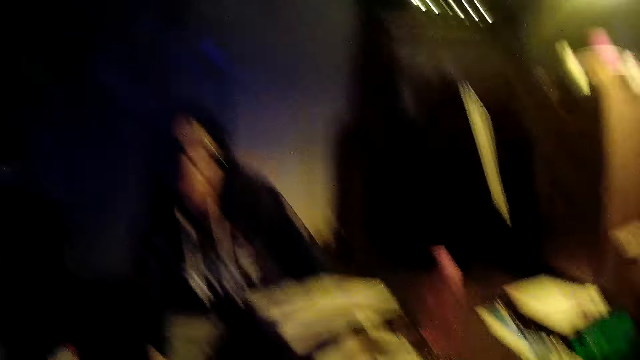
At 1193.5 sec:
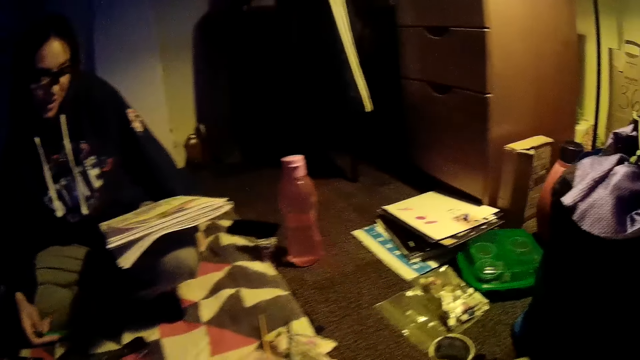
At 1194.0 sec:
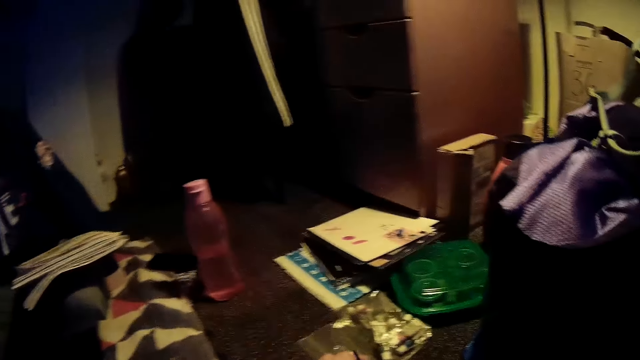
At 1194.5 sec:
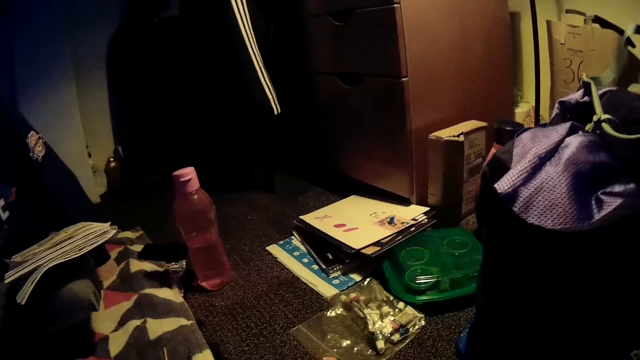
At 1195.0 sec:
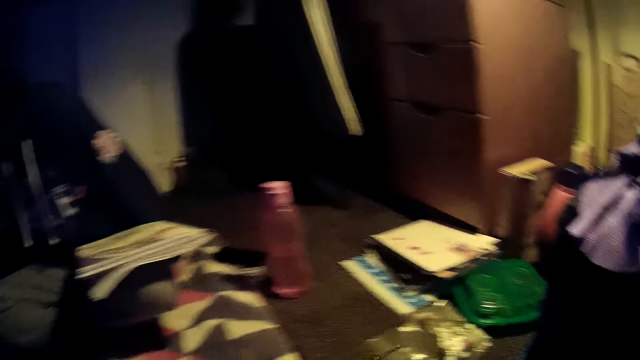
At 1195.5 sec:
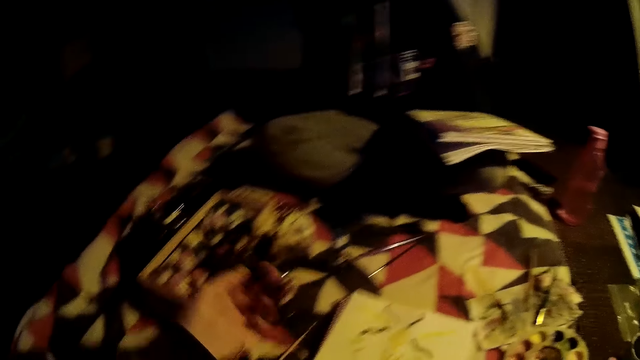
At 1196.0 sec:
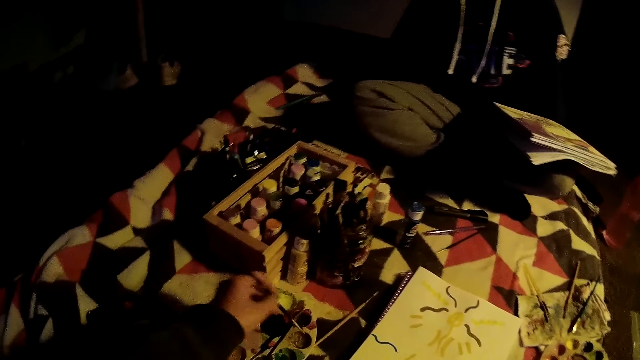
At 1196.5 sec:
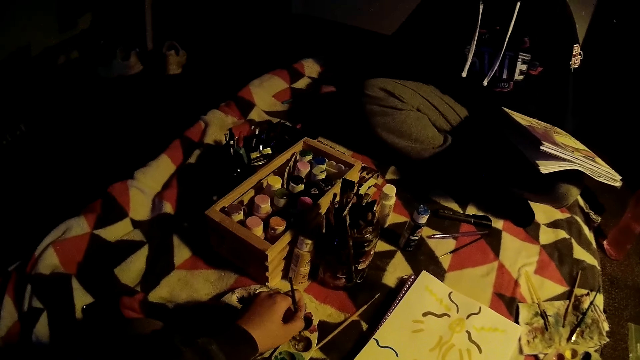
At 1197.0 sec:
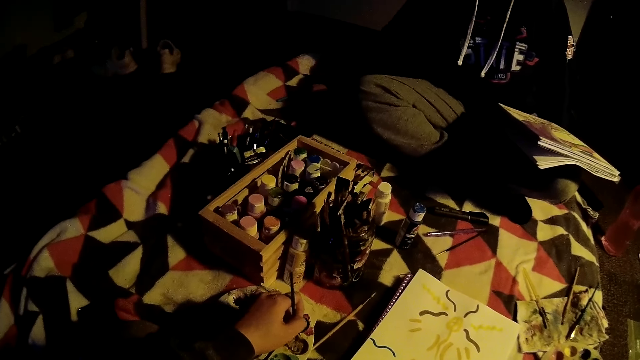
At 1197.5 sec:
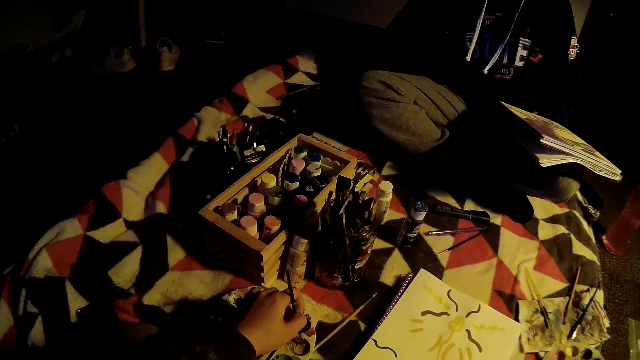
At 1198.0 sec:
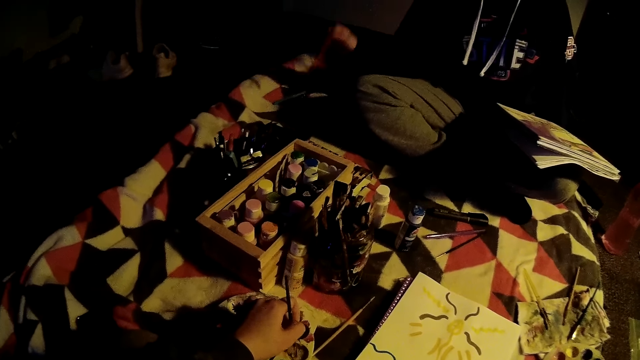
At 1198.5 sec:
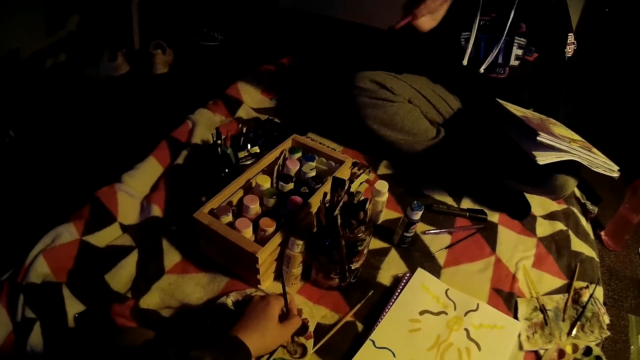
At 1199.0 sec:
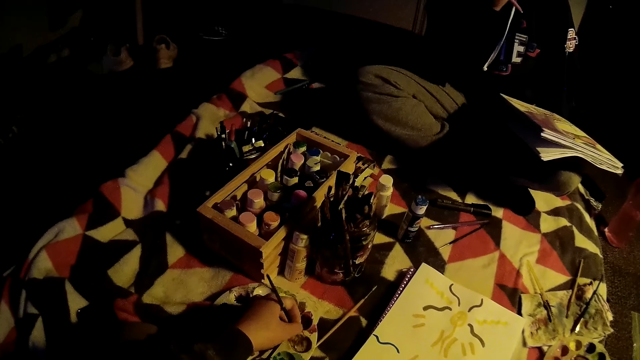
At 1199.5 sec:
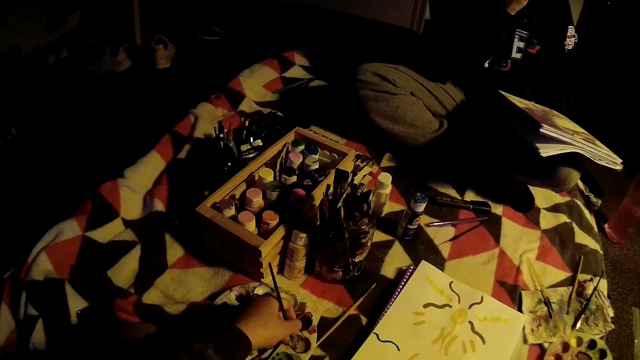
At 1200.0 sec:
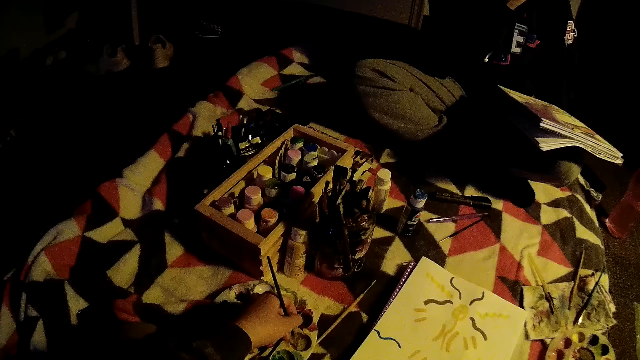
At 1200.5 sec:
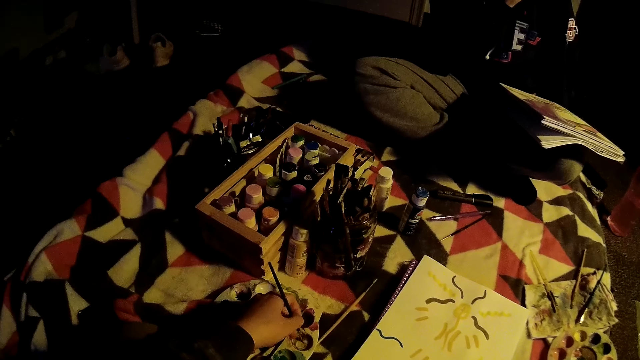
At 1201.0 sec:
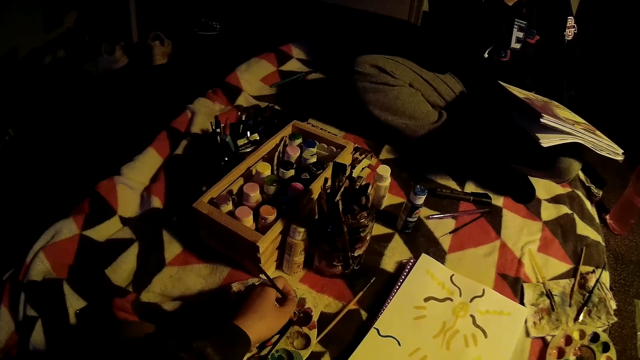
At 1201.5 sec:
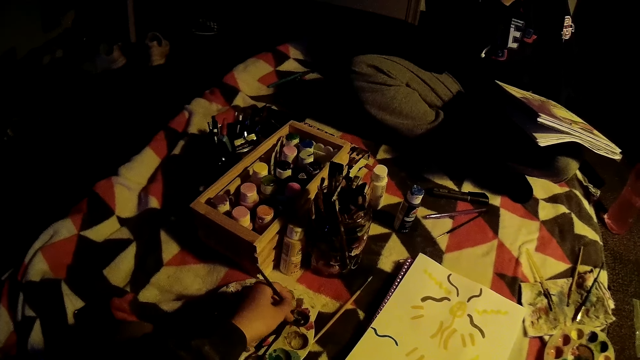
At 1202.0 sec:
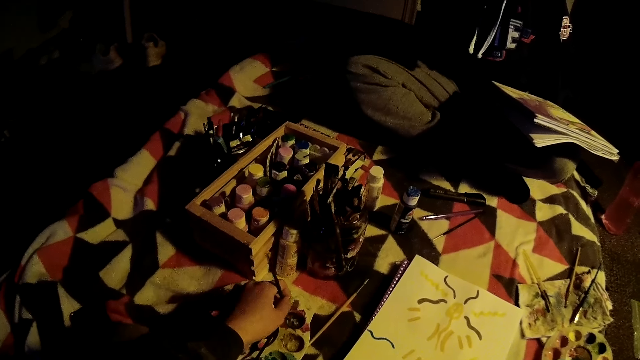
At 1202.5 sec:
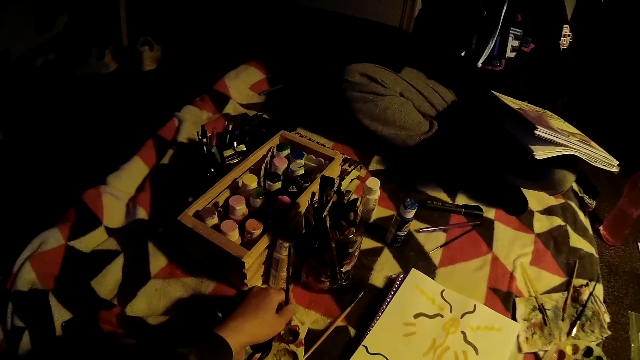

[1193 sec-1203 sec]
The camera wearer converses with a woman. They move the left hand. They dip the paint brush on the paint. They lift the right hand. They dip the paint brush on the paint. They rub the paint brush on the paint.

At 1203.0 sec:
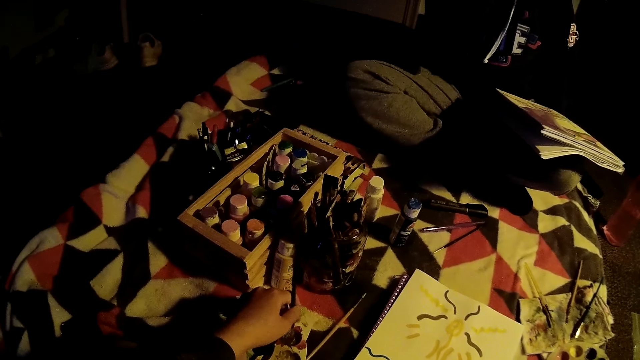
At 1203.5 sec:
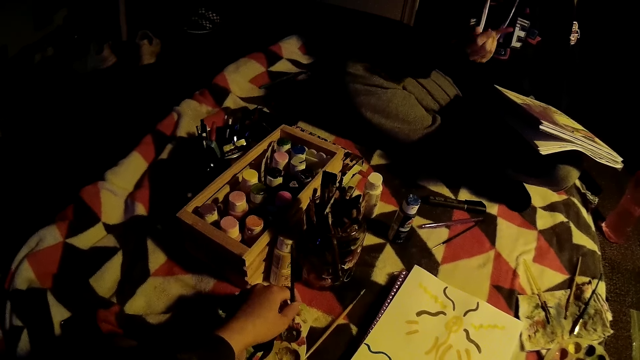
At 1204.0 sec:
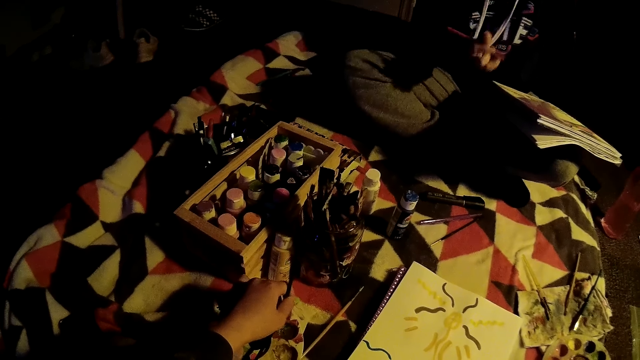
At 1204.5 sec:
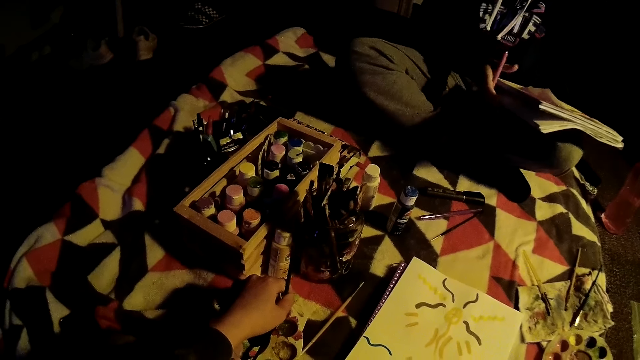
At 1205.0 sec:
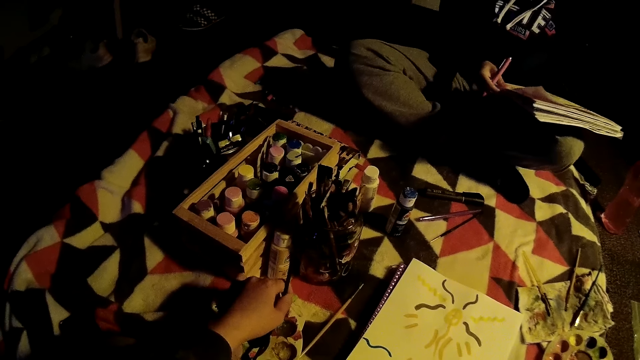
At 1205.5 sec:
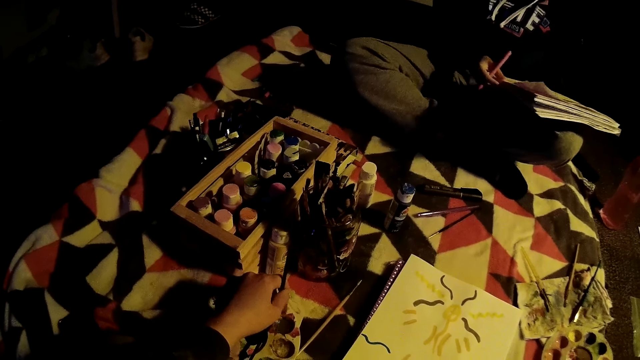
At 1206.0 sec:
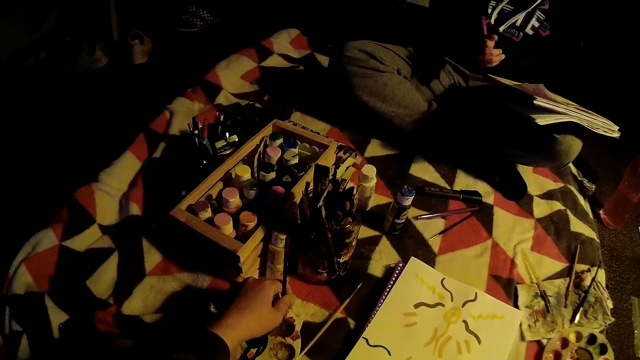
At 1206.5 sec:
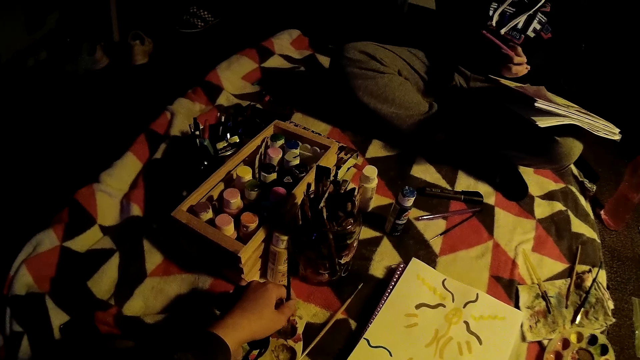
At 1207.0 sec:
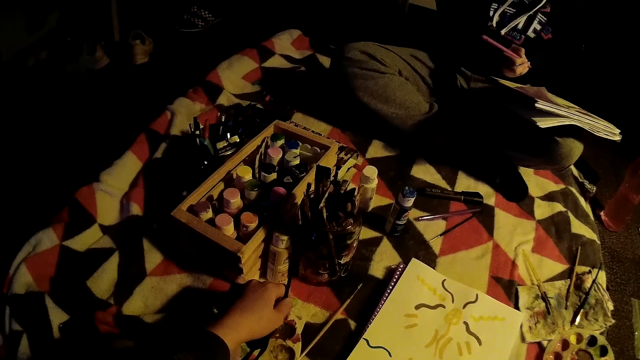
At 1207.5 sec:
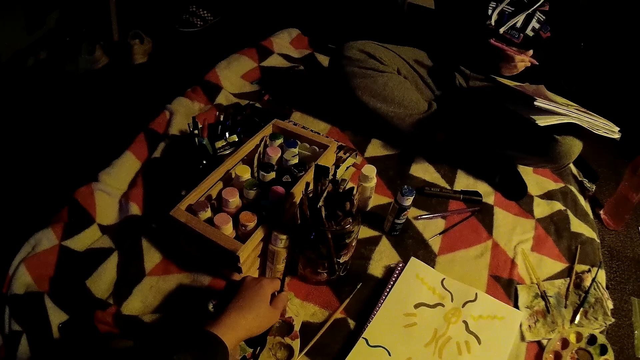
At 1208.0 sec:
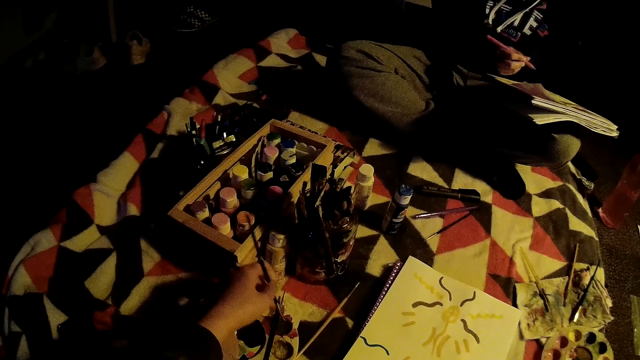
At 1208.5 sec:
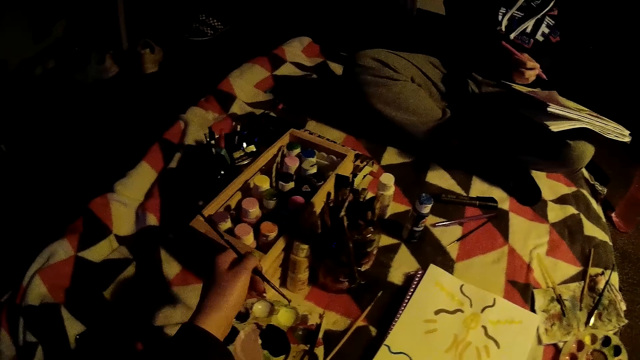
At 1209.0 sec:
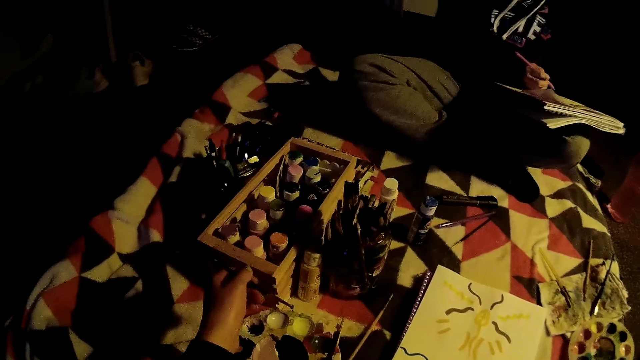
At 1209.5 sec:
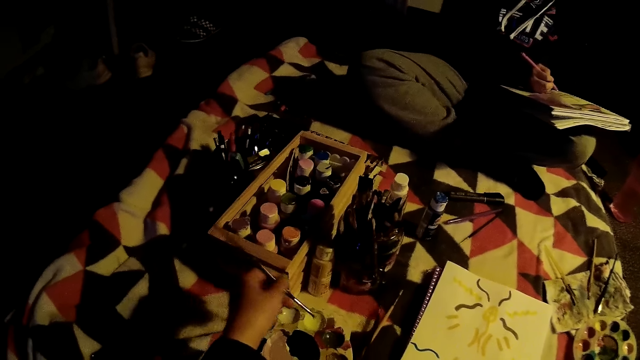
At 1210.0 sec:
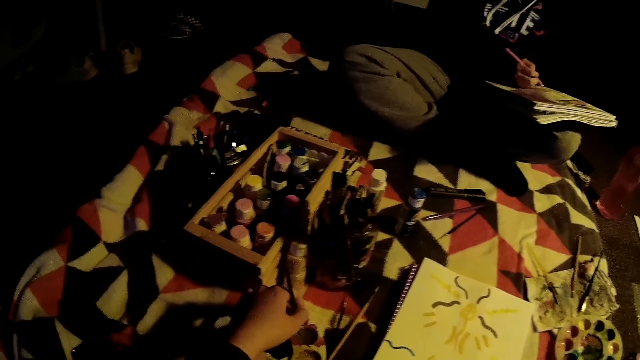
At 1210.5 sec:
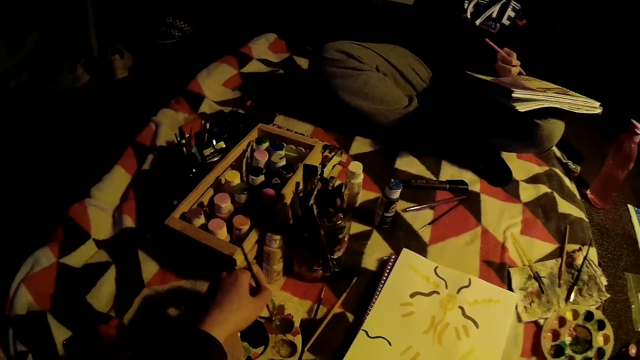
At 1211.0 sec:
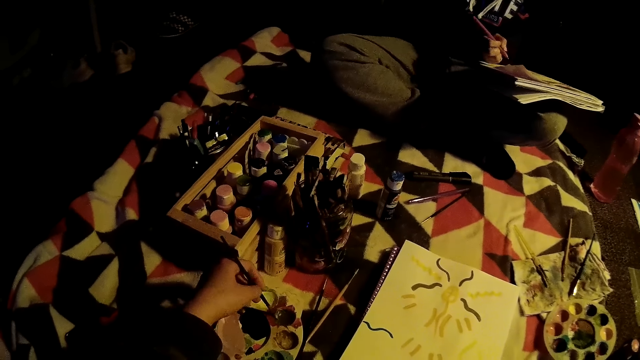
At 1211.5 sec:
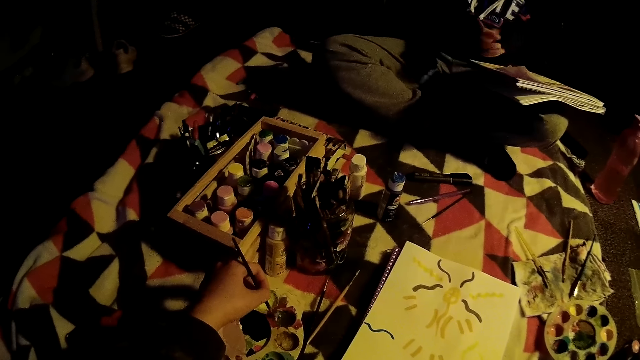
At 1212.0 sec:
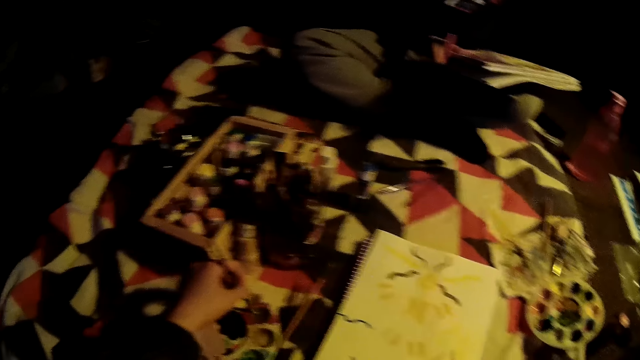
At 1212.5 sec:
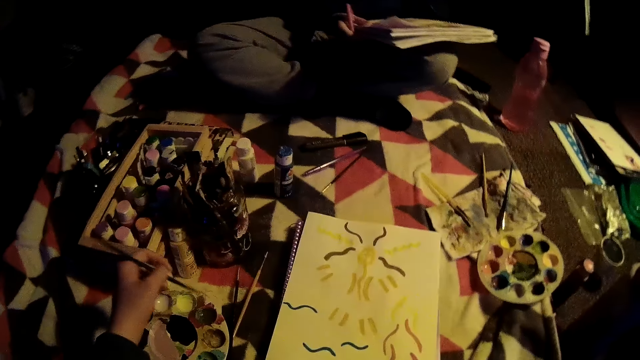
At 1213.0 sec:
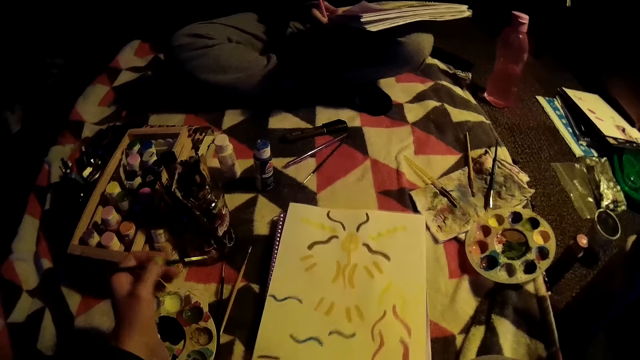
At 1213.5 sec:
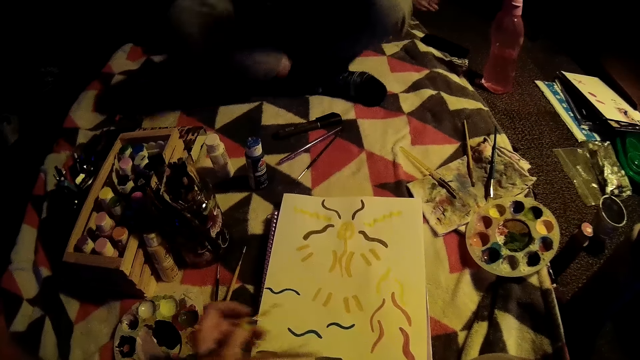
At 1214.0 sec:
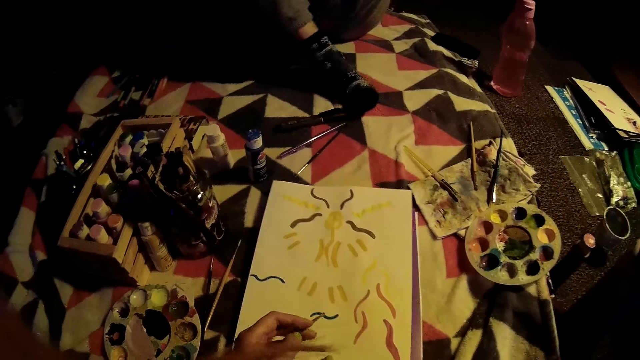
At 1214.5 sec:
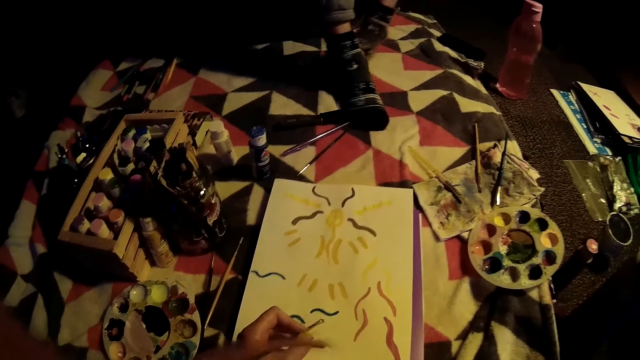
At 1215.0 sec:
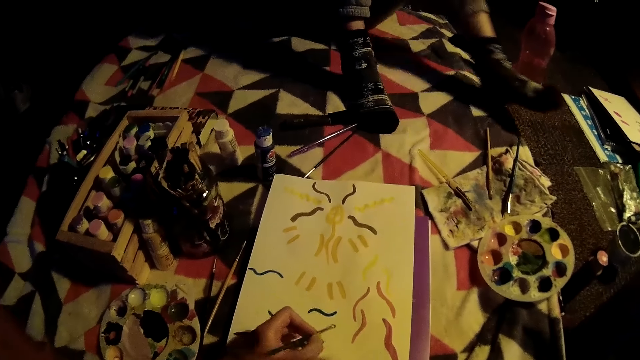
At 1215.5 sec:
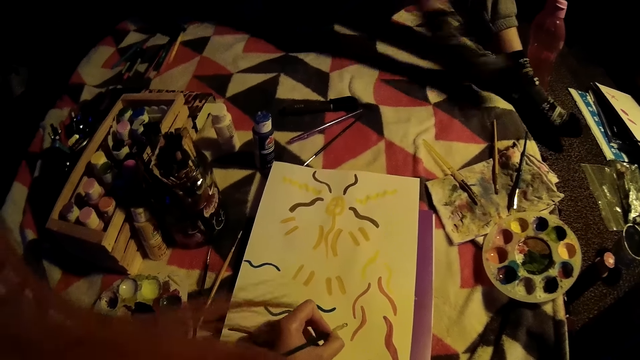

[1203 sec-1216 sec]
A woman holds the book. The camera wearer rubs the paint brush on the paint. The woman moves the pen. The camera wearer lifts the paint brush. They dip the paint brush on the paint and rub the paint brush on the paint. They lift the paint brush. They push the paper. They move the right hand. They paint on the cardboard with the paintbrush. They push the paper. The woman drops her leg on the floor from the bed.
